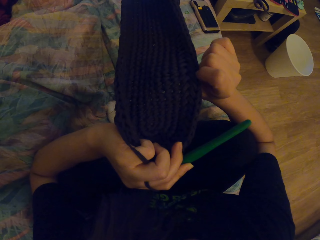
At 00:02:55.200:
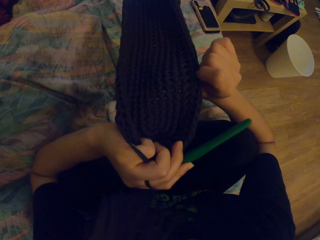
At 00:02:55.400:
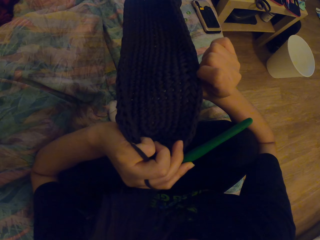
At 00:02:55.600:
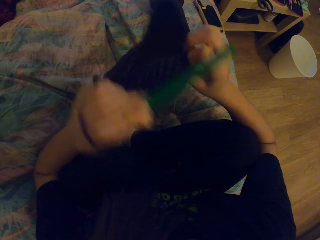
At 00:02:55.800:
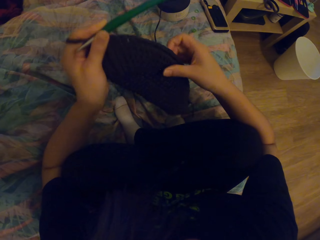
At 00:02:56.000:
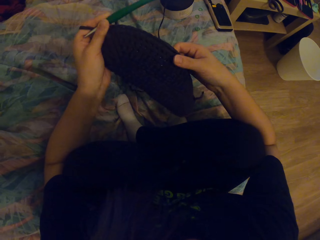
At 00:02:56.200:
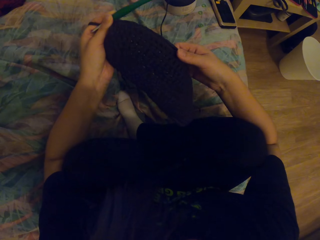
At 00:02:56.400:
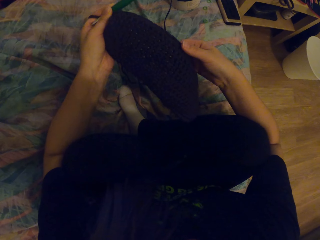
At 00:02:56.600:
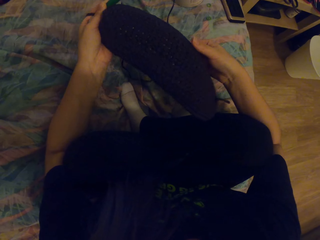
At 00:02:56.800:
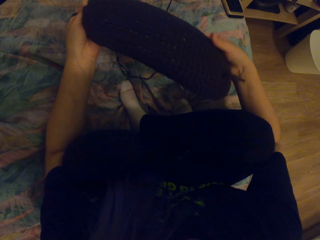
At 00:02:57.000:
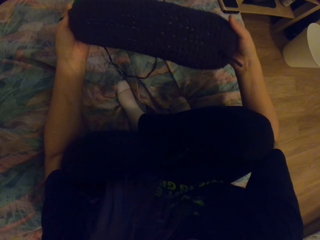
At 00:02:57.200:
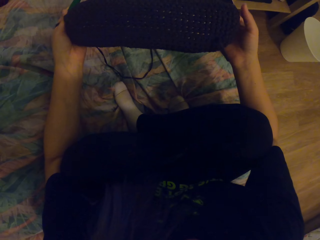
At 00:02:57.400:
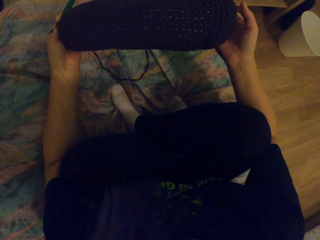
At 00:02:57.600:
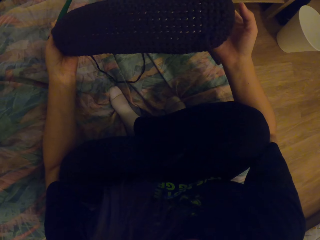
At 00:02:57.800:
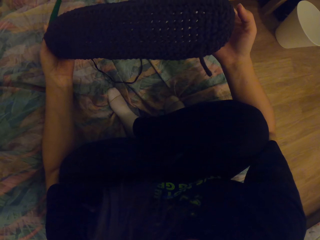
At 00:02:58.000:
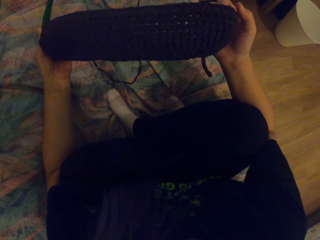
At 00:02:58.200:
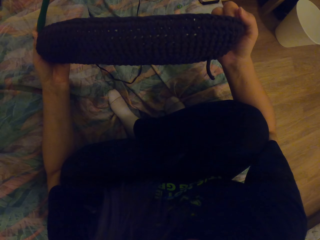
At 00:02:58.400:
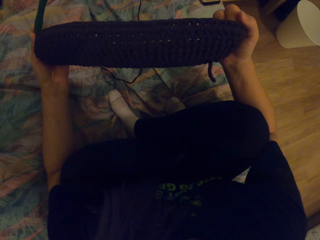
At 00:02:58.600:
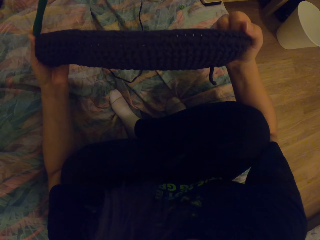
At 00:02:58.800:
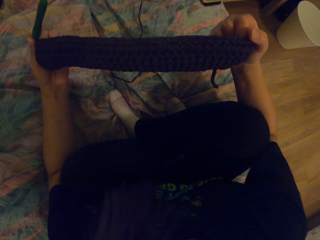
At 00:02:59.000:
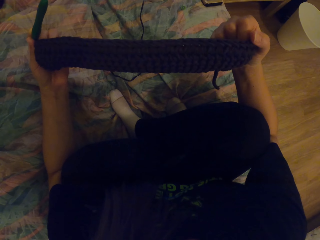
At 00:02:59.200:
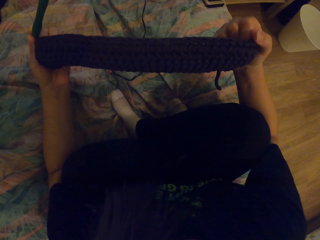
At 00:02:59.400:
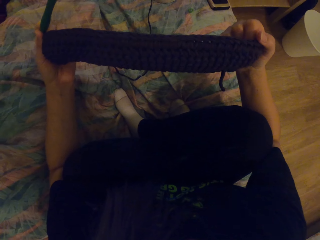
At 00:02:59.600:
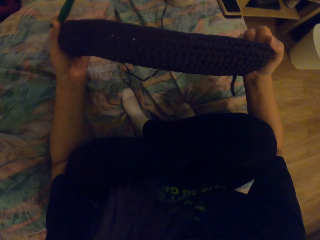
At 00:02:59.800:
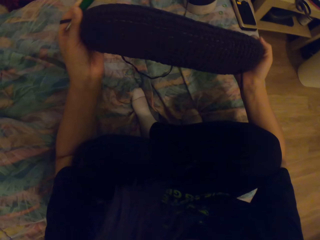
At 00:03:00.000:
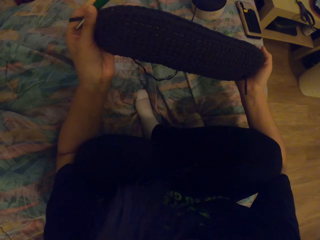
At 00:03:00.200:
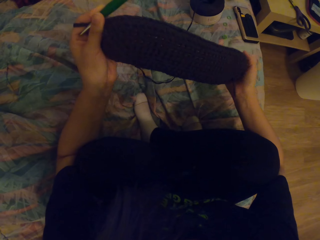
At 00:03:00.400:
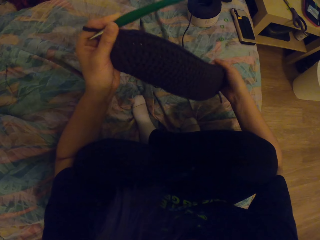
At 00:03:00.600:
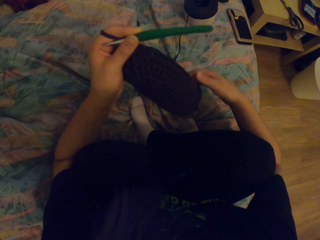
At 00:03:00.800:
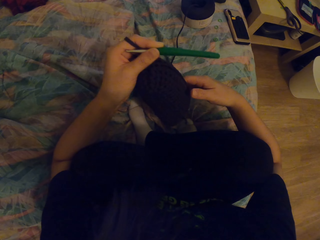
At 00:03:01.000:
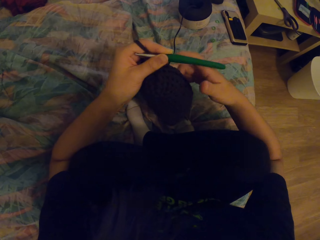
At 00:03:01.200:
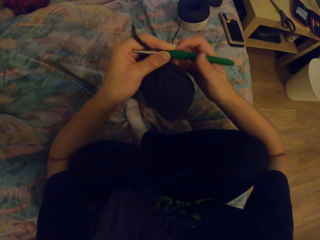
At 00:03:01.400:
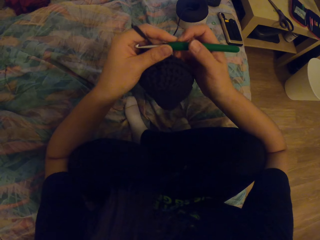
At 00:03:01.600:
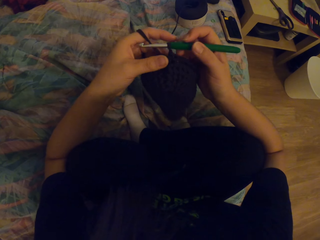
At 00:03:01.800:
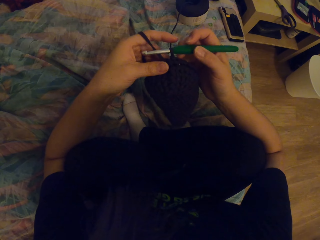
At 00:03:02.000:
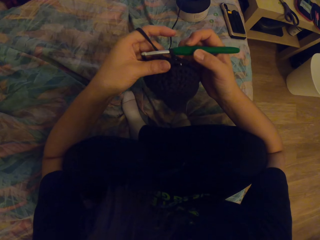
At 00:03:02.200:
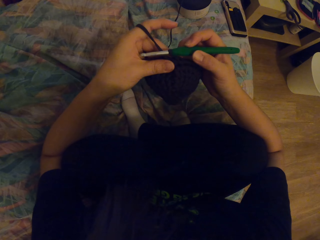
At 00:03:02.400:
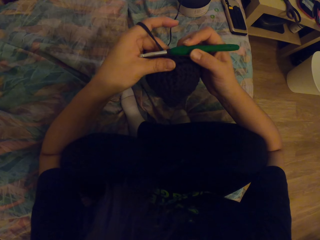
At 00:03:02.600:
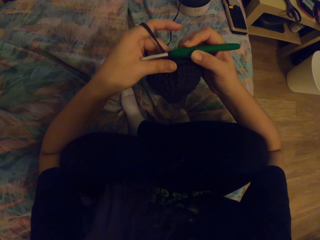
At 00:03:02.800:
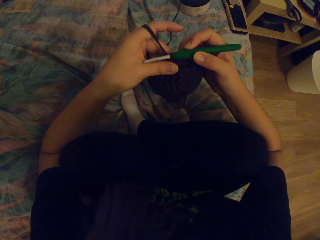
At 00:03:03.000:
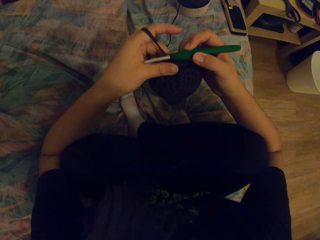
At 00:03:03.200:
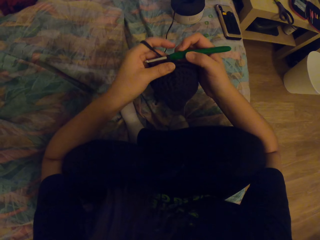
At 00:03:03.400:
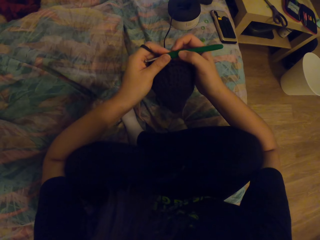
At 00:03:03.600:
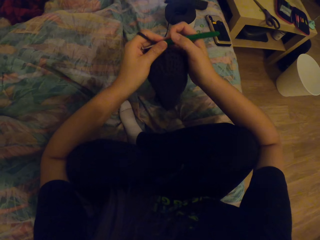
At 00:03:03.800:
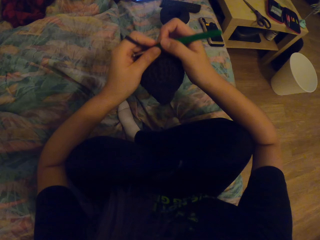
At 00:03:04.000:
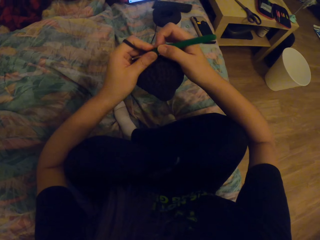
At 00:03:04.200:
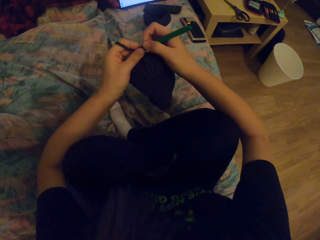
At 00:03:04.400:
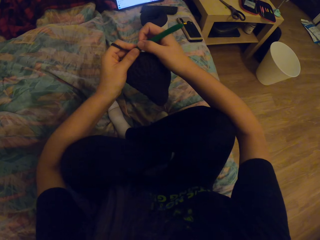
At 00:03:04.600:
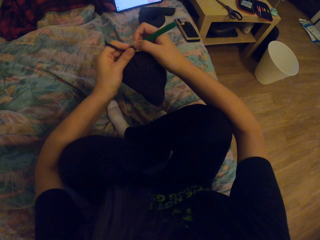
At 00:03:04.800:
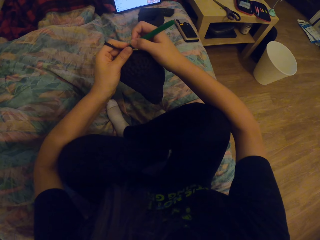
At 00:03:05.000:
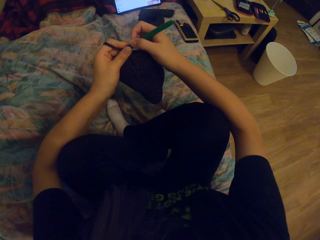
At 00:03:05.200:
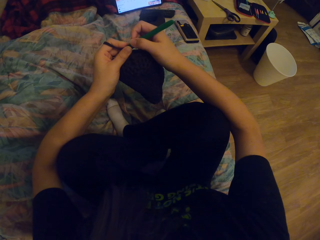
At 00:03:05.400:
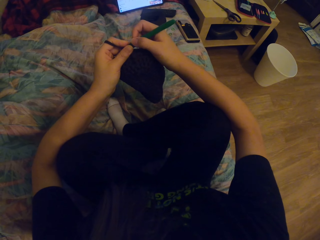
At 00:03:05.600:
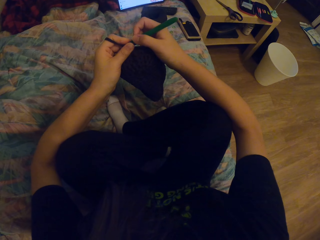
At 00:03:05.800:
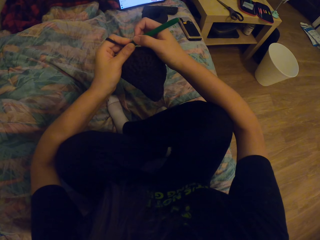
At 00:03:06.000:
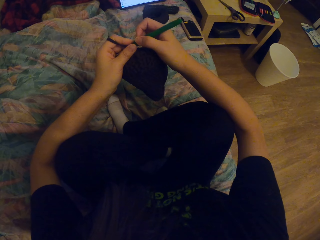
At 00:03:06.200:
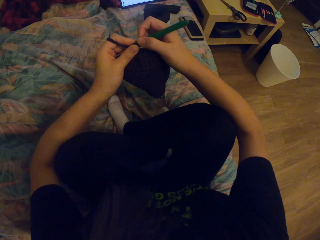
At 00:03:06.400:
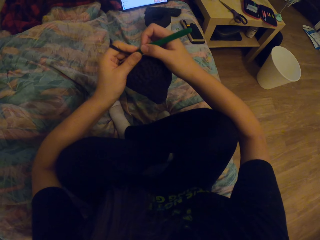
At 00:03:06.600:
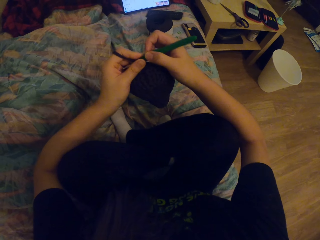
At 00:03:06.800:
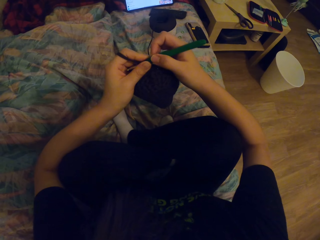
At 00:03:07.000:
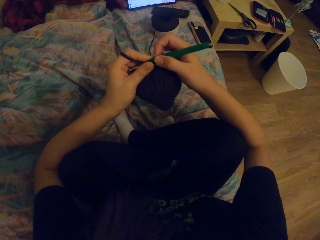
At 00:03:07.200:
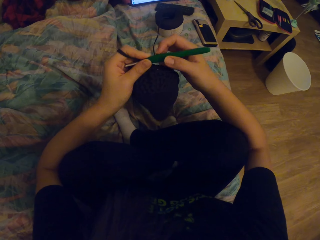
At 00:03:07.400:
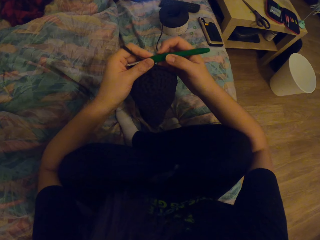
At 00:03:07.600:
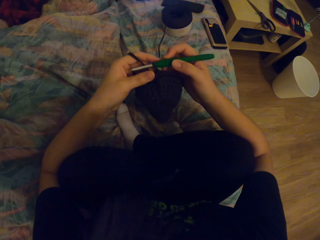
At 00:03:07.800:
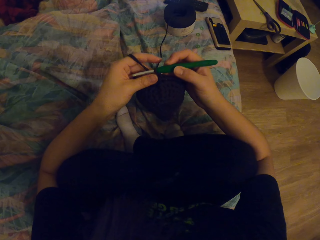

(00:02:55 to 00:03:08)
The camera wearer turns the fabric. They touch the crochet. They move the hand with the fabric.

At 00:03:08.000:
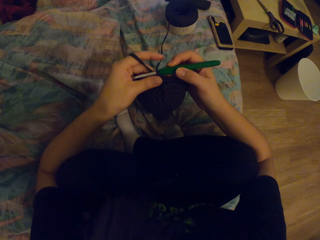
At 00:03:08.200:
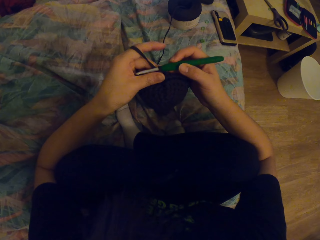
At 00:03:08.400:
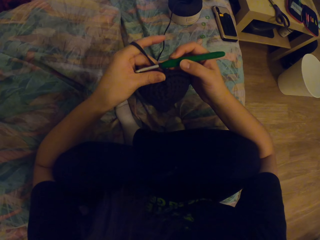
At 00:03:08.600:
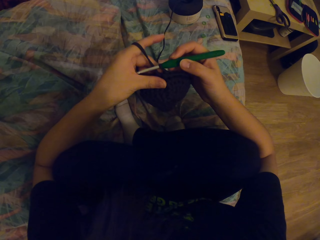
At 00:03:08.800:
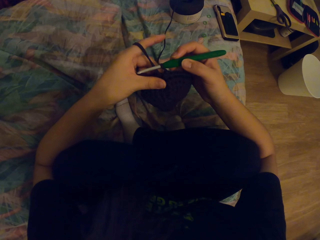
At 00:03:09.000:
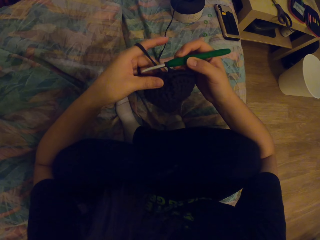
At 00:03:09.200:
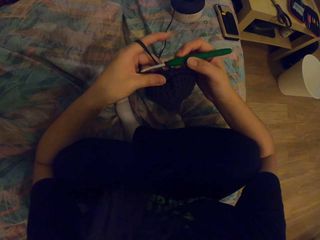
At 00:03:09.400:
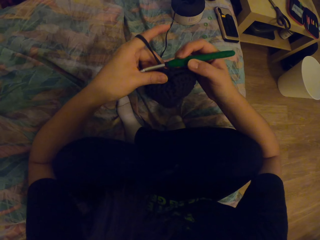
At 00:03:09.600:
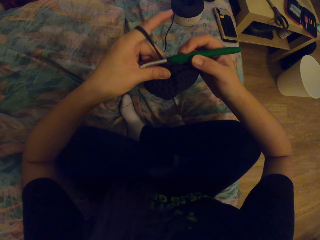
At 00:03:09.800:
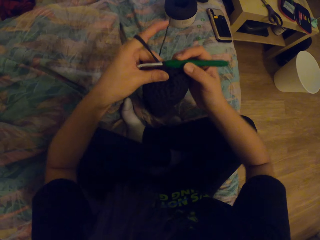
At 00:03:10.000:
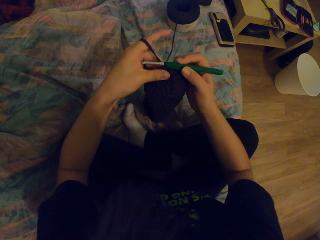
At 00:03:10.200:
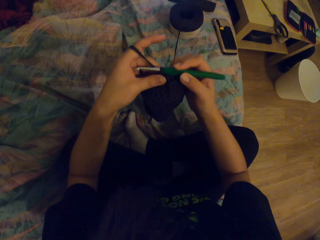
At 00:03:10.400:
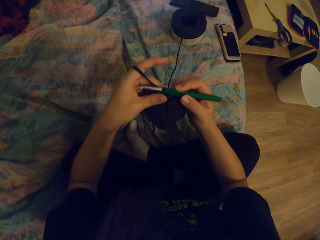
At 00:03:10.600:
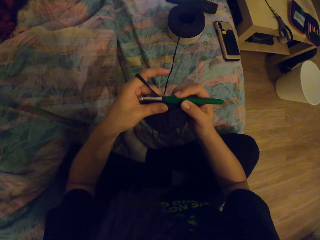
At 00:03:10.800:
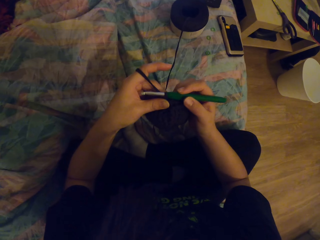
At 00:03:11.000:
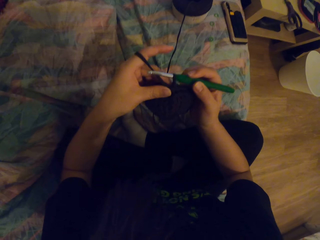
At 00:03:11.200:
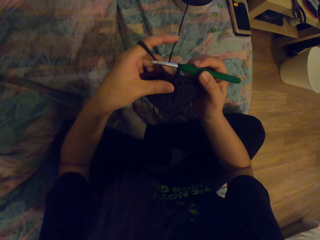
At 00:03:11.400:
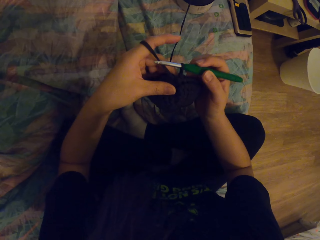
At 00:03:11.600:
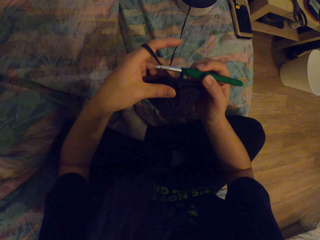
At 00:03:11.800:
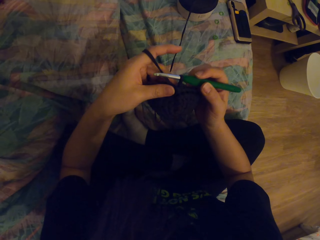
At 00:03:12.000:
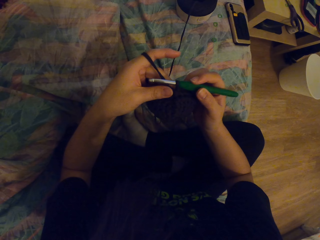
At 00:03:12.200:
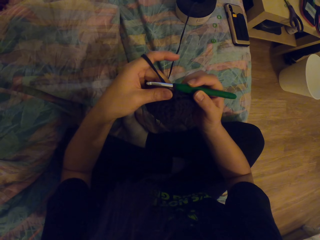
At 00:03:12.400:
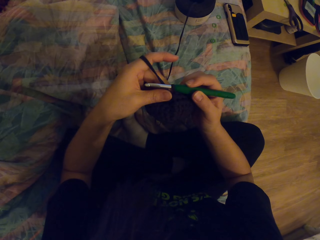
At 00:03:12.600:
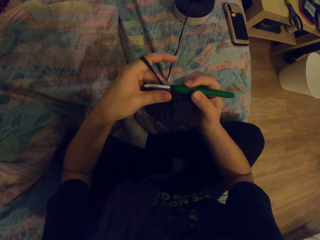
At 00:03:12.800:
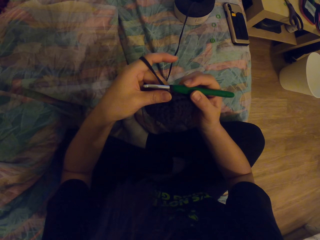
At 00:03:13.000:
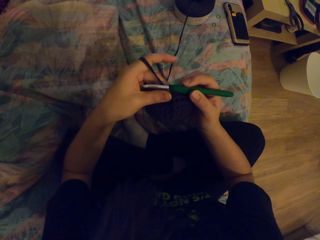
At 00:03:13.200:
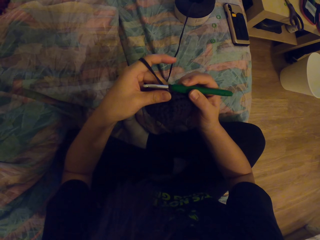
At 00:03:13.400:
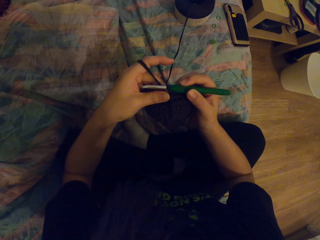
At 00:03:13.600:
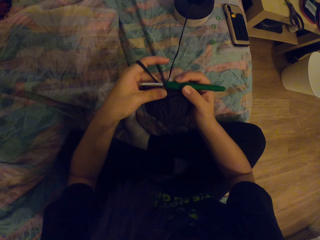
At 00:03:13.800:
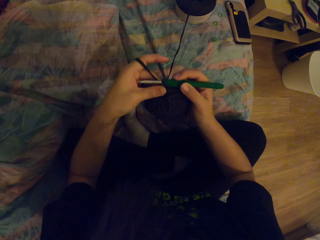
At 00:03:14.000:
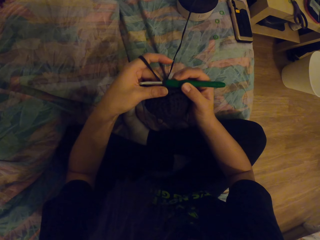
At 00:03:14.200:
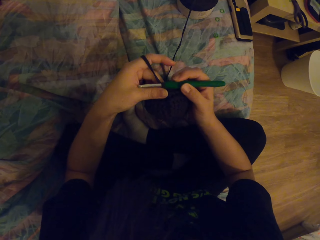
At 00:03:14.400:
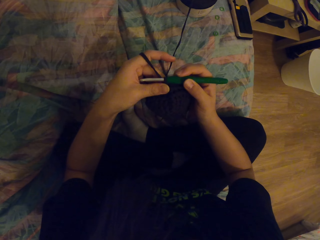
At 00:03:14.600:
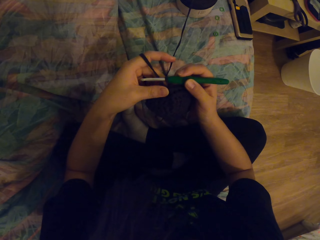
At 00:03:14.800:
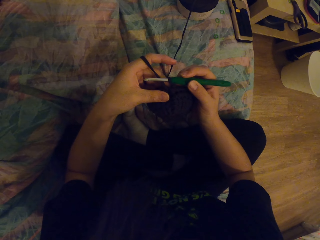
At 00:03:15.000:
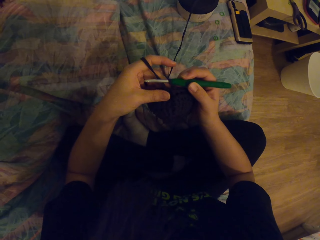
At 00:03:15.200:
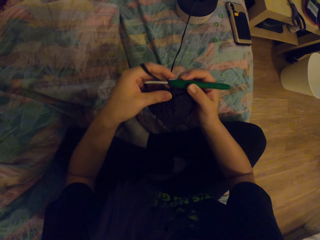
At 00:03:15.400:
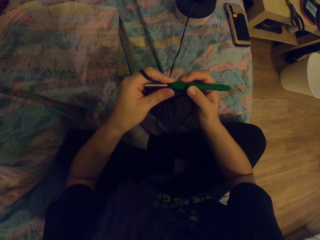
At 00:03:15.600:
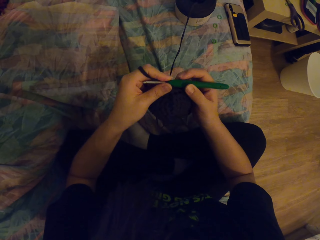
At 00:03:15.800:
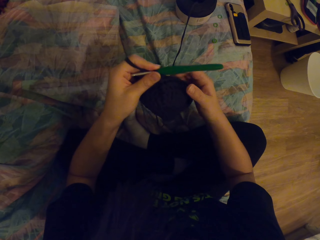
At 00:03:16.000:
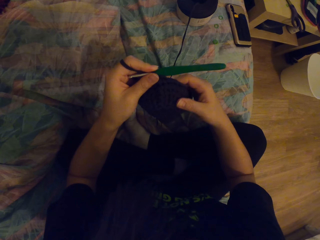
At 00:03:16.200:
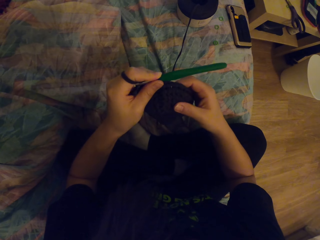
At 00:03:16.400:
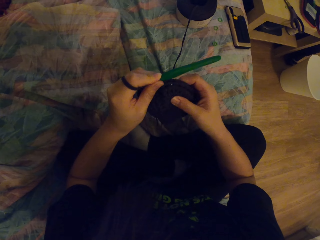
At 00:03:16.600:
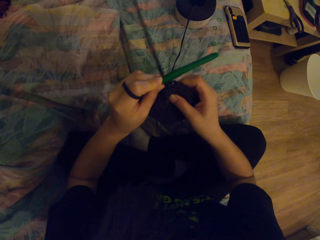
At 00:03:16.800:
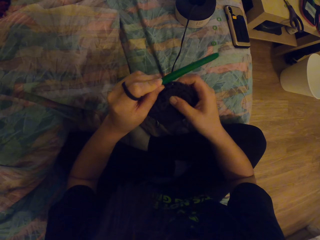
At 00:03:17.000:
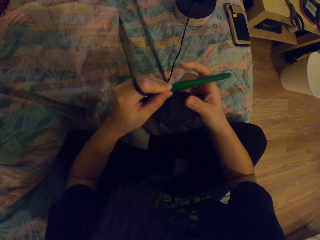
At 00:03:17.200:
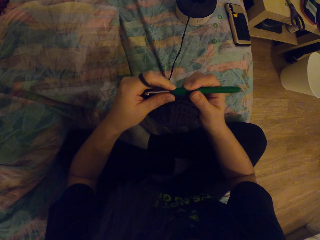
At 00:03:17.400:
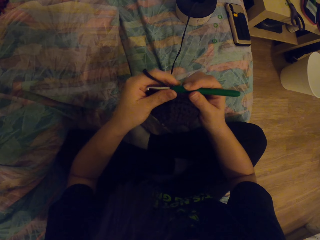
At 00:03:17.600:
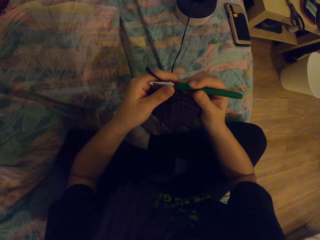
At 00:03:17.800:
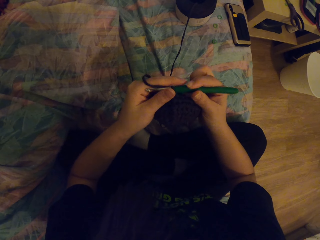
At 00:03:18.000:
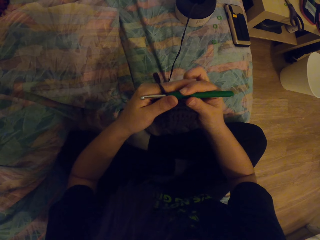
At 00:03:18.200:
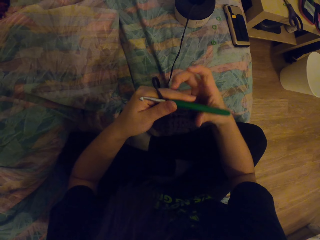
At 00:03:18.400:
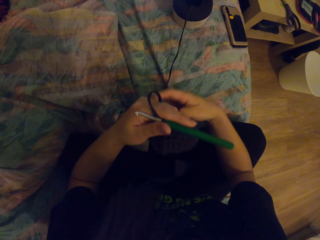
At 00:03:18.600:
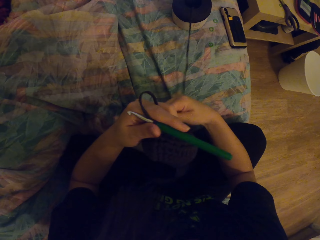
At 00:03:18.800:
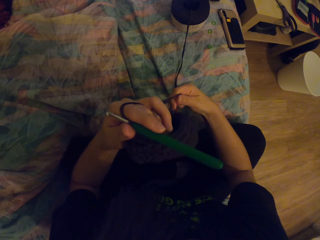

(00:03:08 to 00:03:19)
The camera wearer moves the hand on the thigh. They touch the fabric. They touch the crochet.
